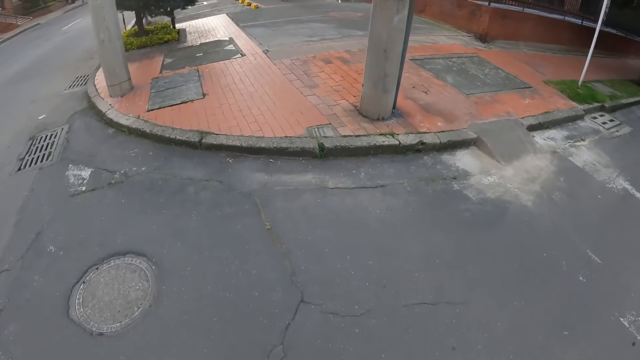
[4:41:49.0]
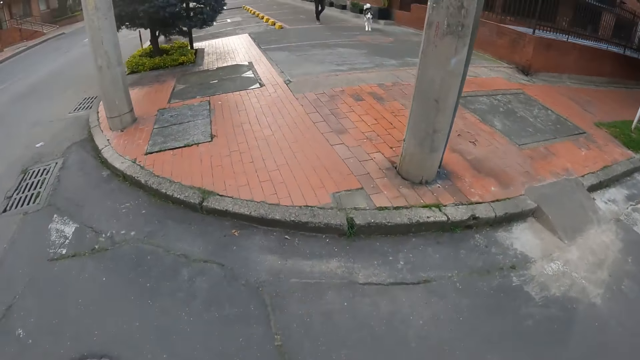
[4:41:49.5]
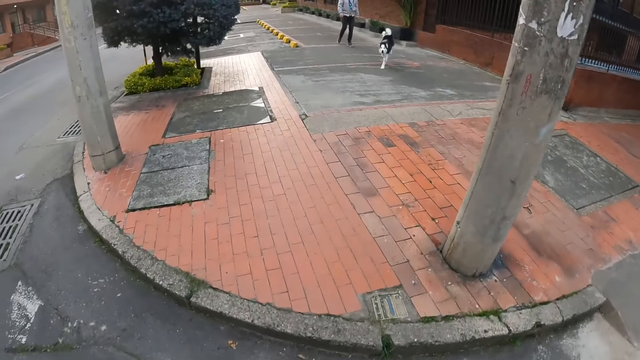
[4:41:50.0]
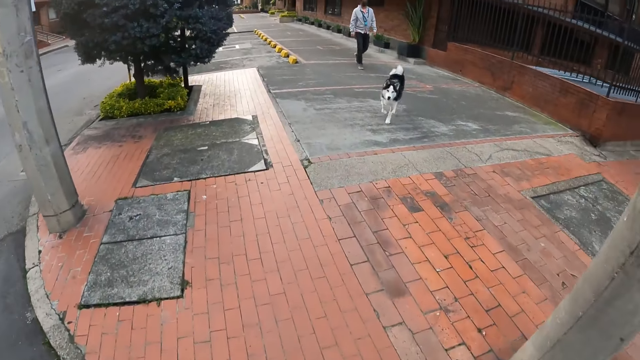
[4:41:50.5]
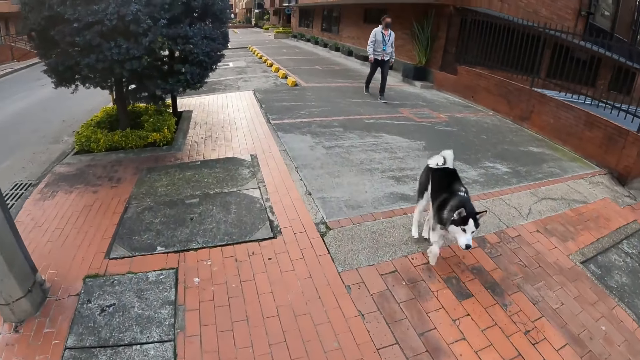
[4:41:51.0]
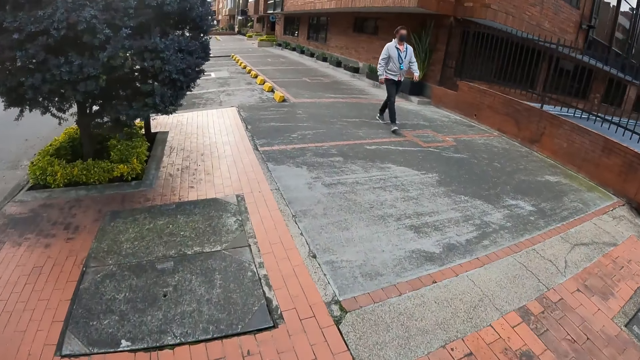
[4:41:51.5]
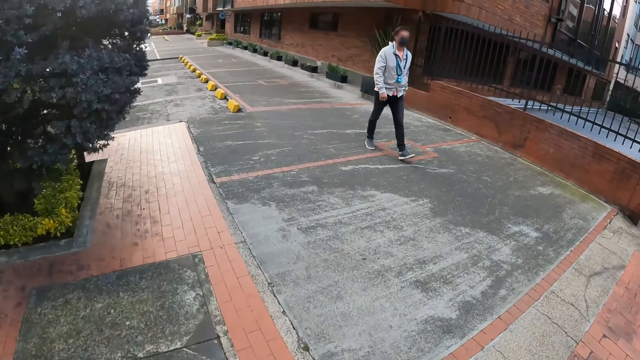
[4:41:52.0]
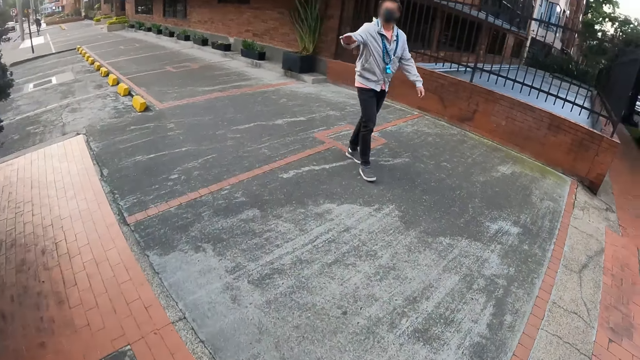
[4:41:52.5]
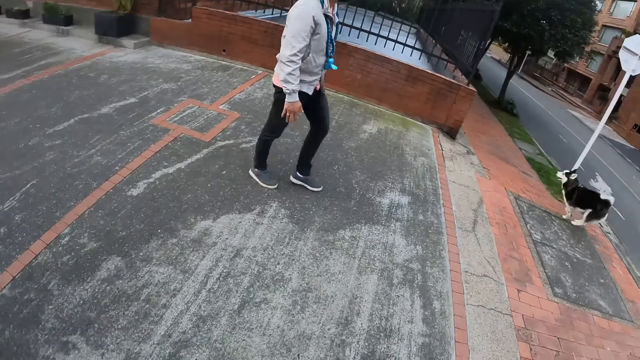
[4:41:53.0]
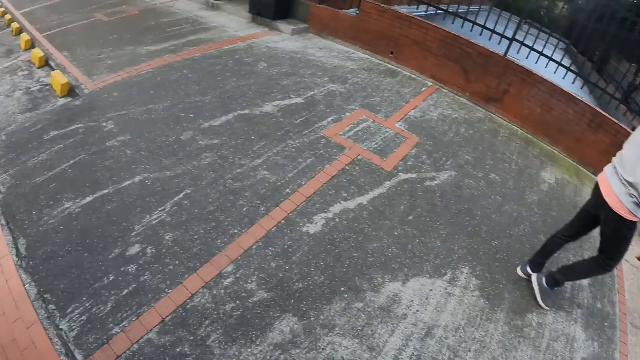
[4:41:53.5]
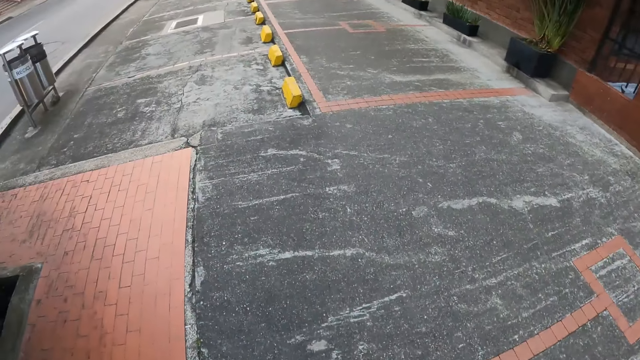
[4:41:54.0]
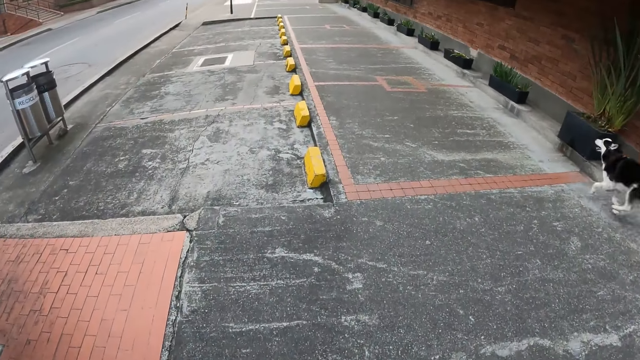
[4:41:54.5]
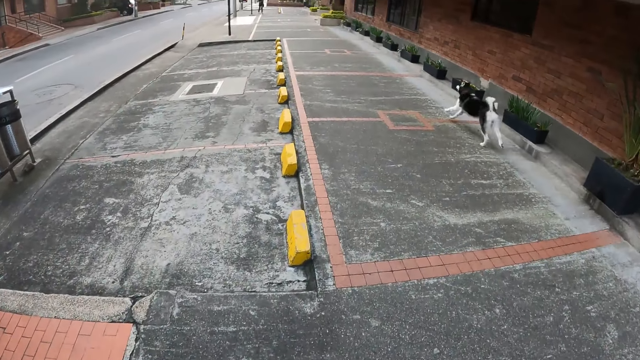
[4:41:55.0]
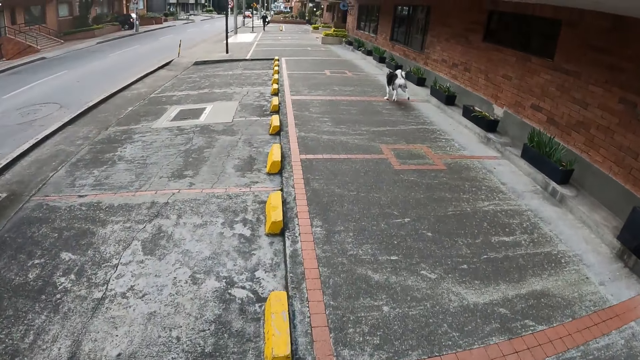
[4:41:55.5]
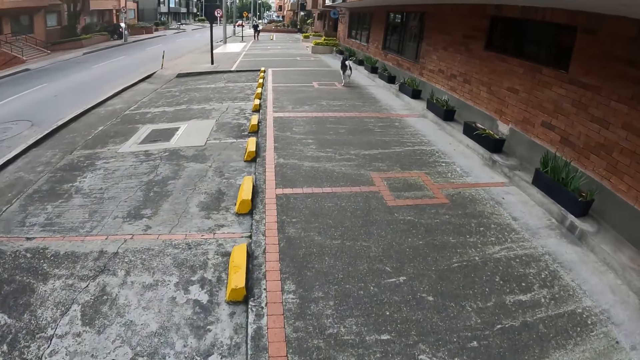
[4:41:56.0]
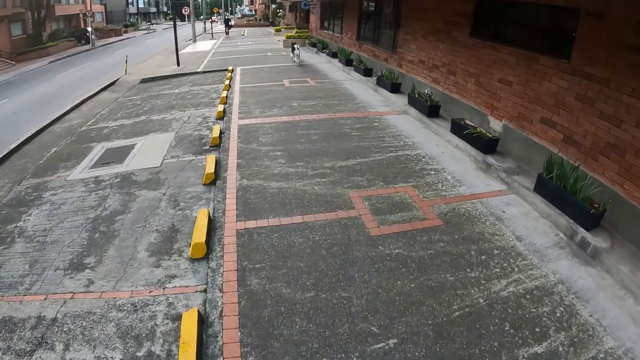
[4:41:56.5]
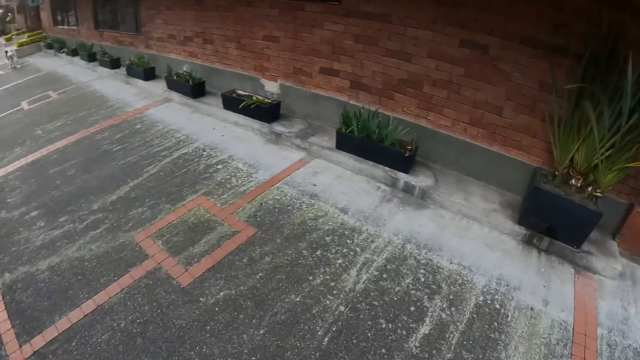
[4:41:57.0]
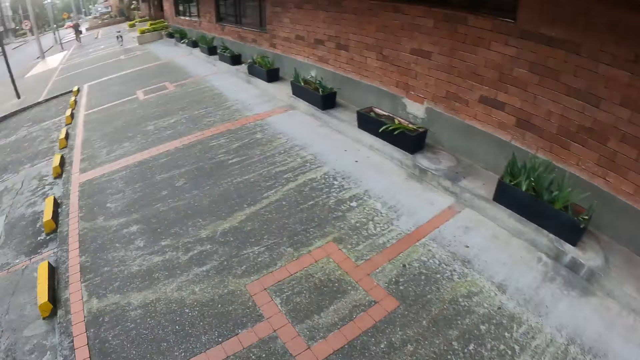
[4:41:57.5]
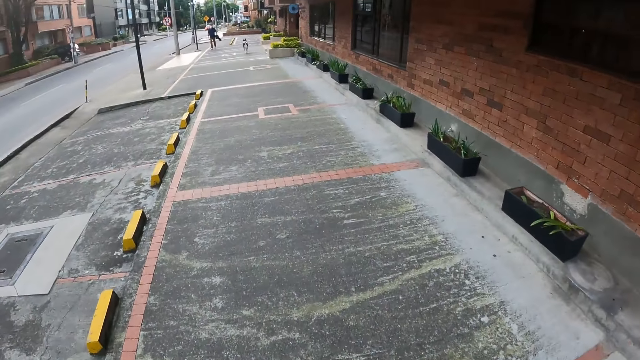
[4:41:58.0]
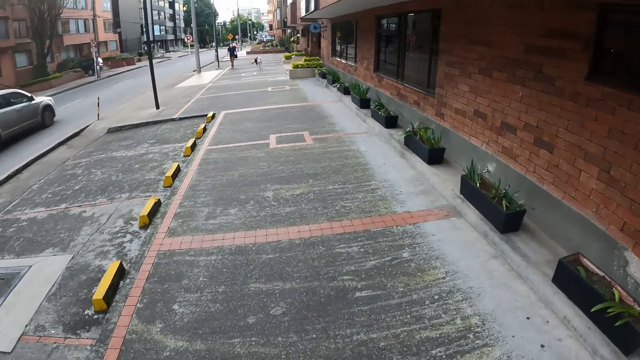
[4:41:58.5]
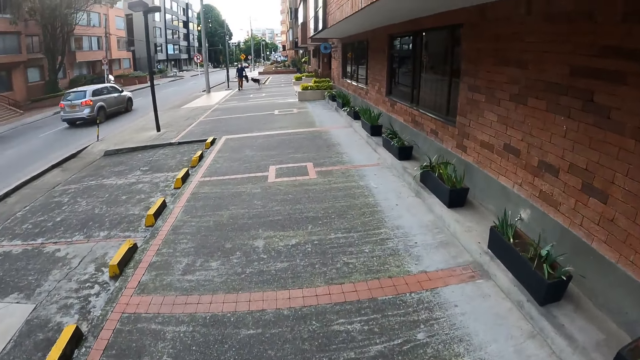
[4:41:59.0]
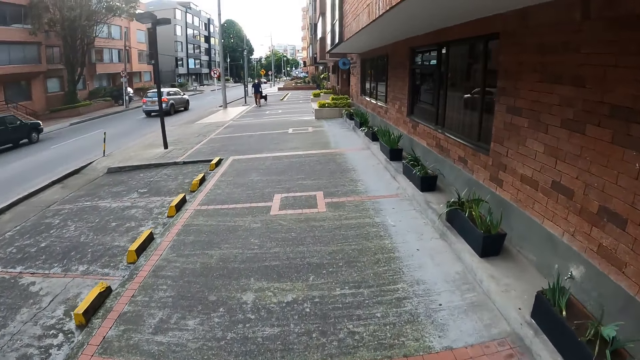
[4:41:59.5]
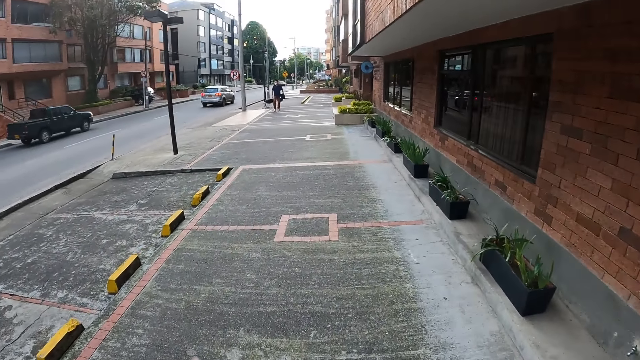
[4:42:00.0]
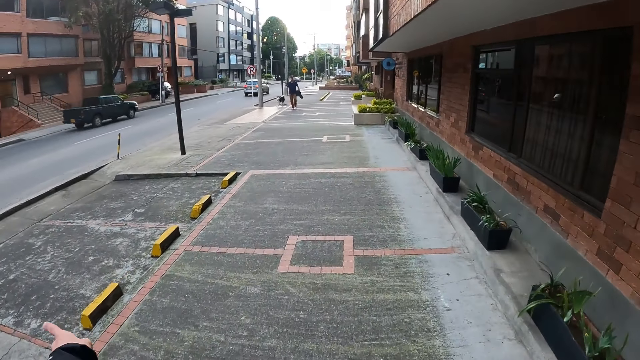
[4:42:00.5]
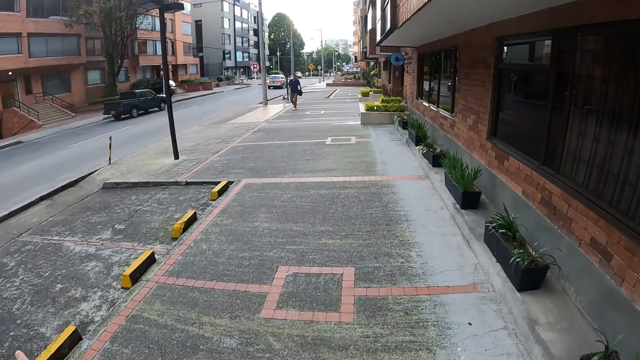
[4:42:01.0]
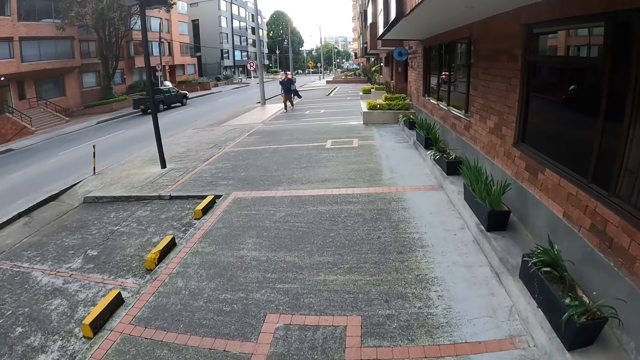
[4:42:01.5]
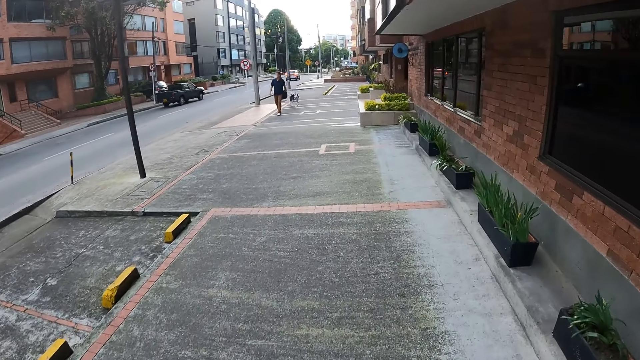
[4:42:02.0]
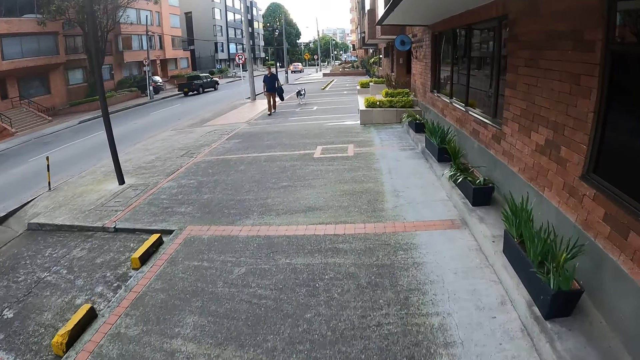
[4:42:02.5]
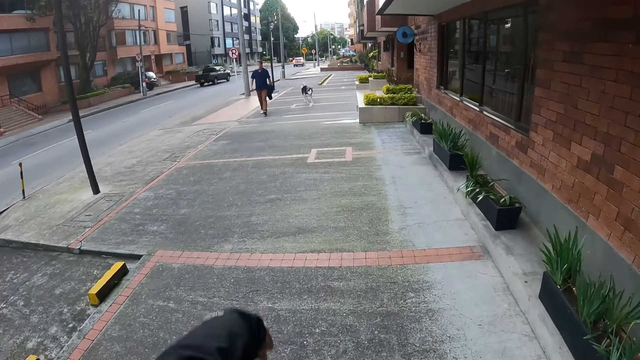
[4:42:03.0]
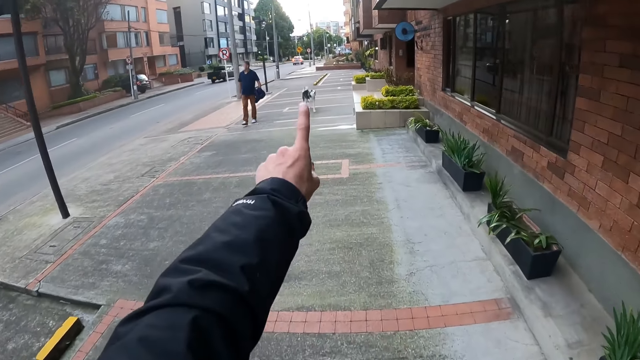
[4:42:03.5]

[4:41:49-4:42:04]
A man waves at the camera wearer. A white car drives past the camera wearer. The camera wearer looks at a dog. A black truck drives past the camera wearer. The camera wearer points at the road.

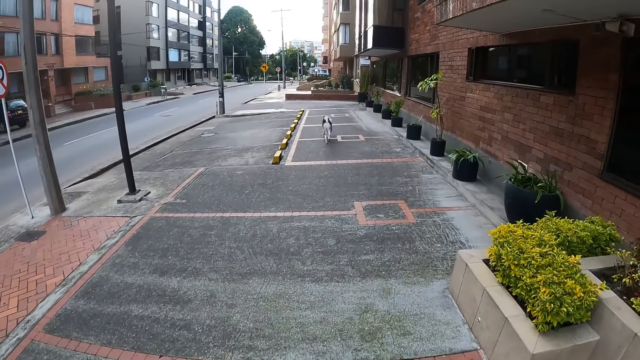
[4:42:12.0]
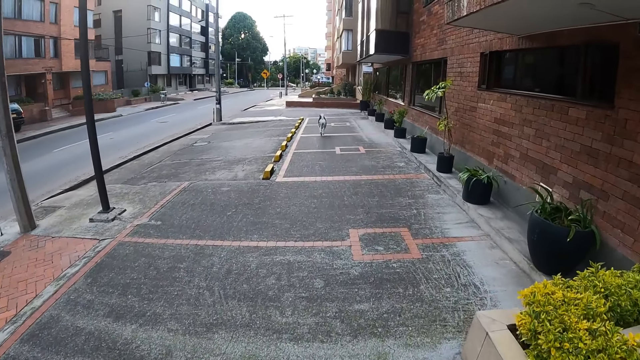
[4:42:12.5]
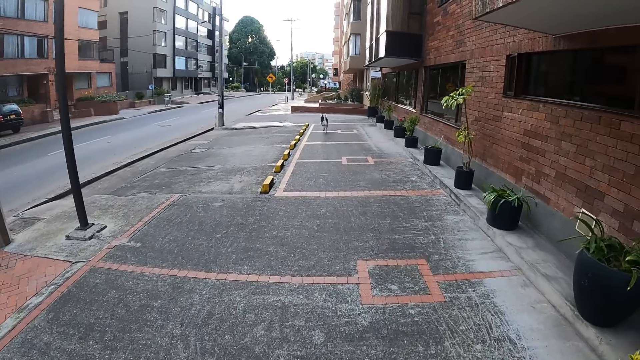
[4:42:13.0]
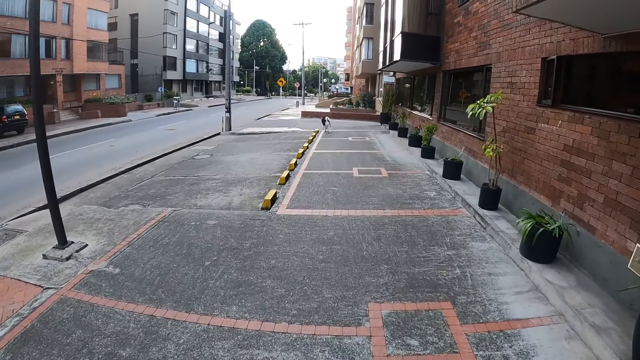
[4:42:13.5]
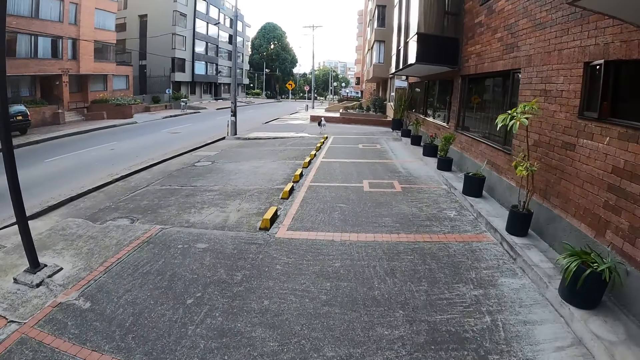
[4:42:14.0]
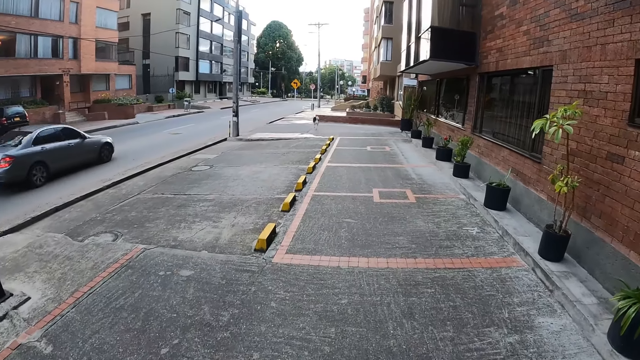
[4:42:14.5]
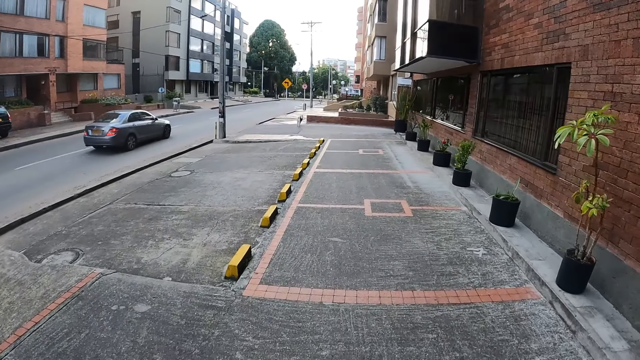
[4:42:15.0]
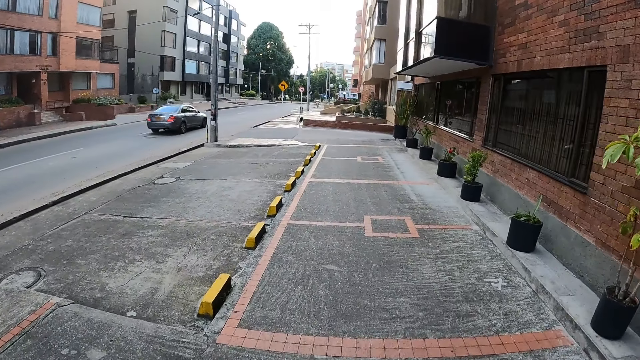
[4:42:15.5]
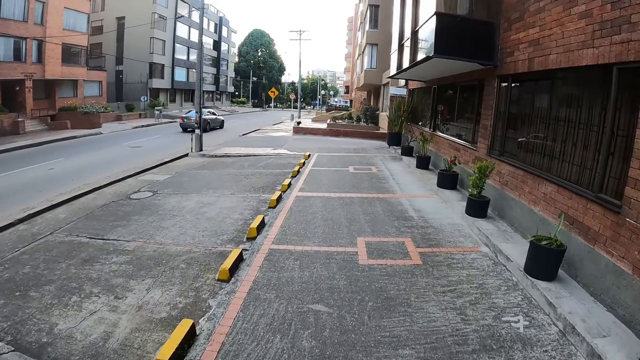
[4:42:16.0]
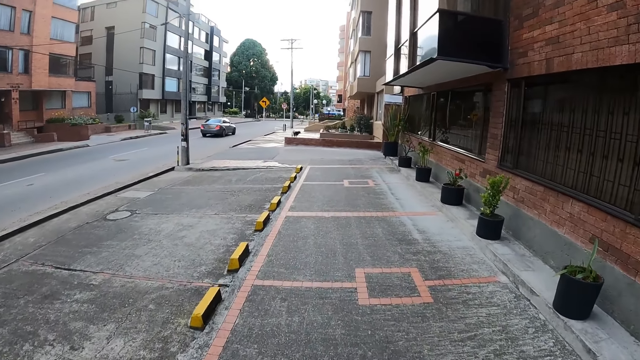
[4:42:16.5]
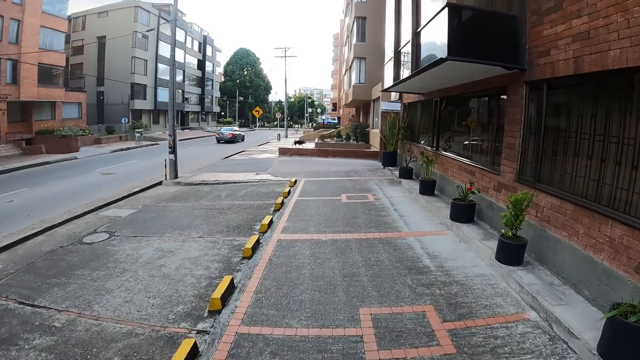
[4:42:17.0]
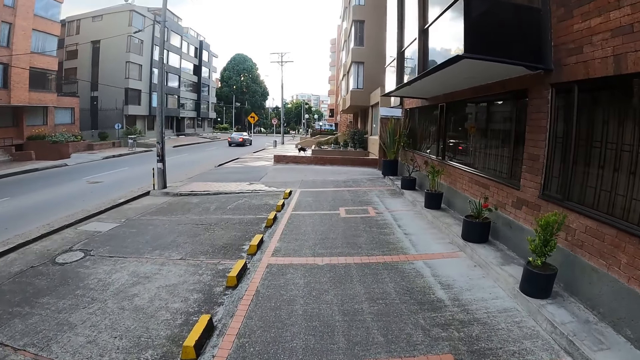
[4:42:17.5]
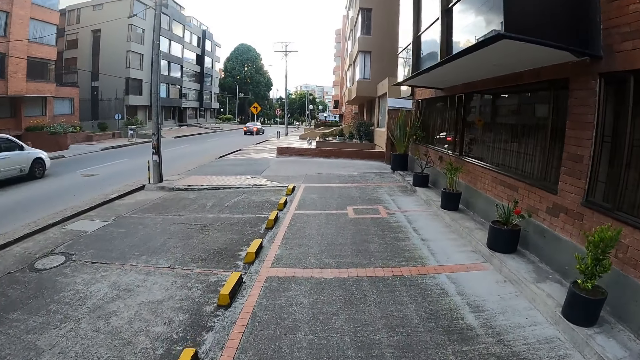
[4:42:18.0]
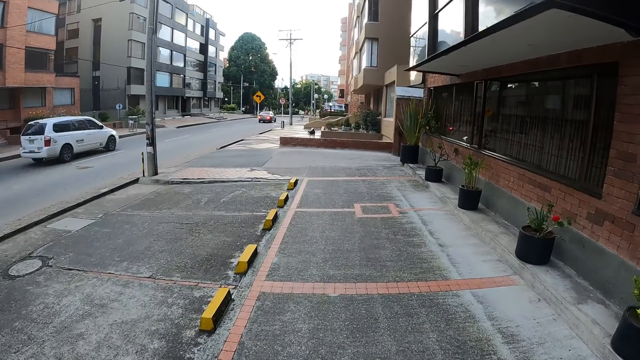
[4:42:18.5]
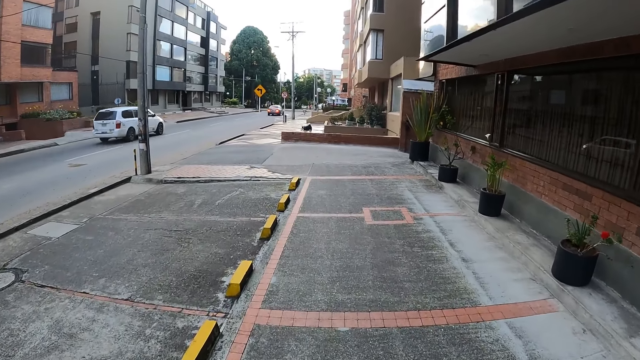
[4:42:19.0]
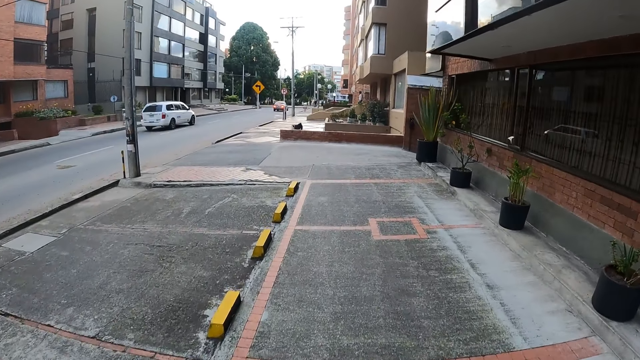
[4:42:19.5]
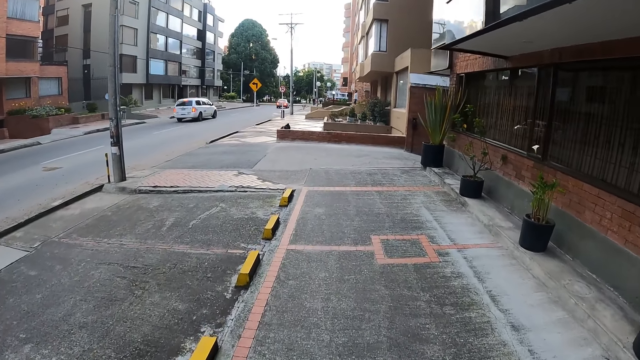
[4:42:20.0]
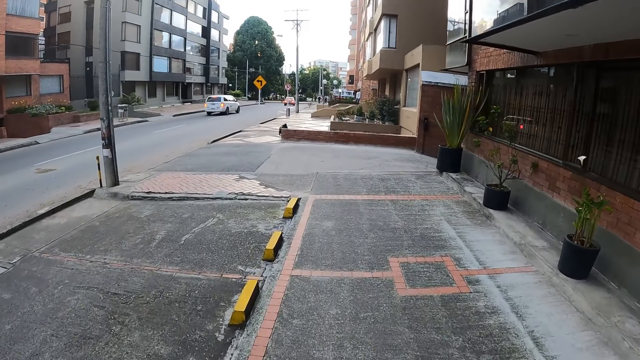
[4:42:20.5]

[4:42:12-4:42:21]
A grey car drives past the camera wearer. A white car drives past the camera wearer.
